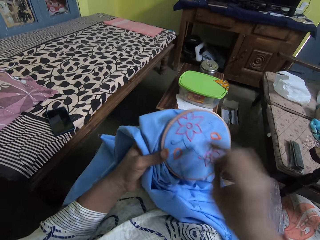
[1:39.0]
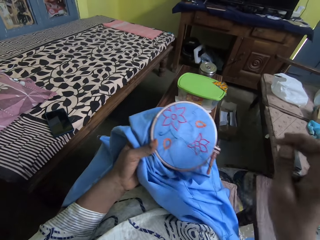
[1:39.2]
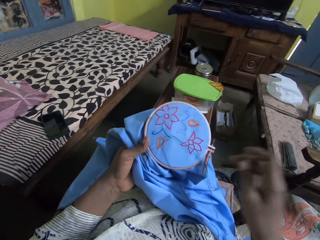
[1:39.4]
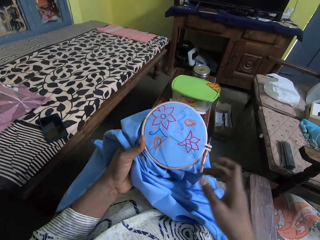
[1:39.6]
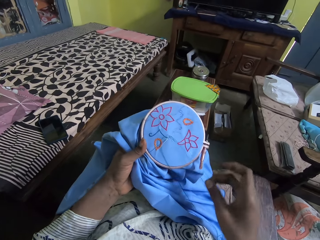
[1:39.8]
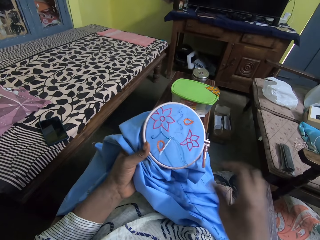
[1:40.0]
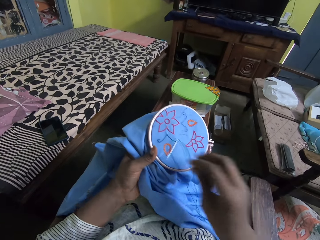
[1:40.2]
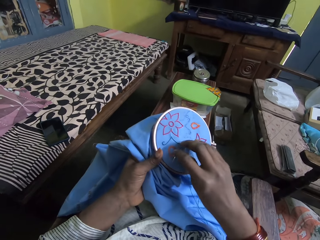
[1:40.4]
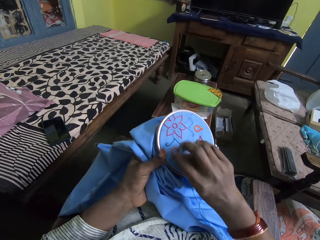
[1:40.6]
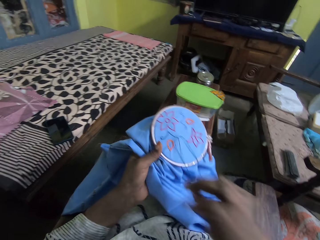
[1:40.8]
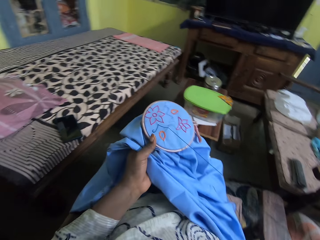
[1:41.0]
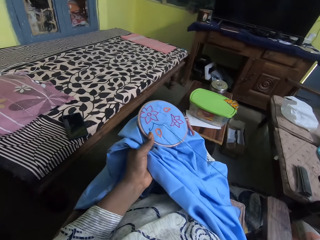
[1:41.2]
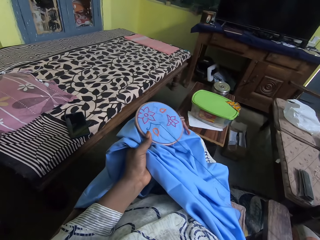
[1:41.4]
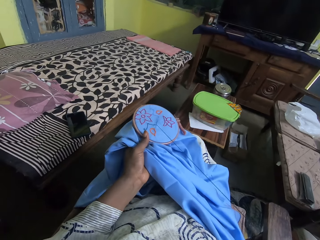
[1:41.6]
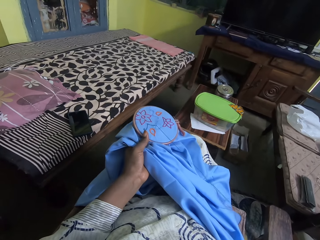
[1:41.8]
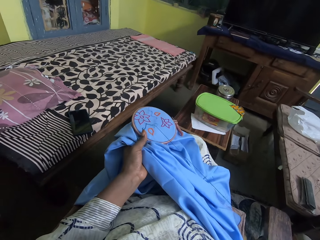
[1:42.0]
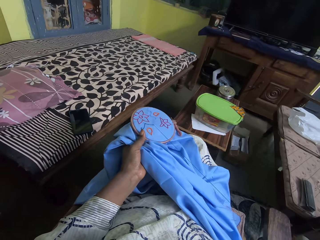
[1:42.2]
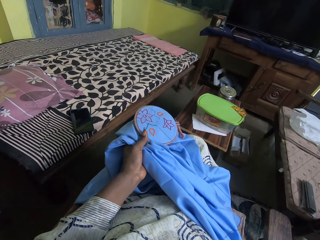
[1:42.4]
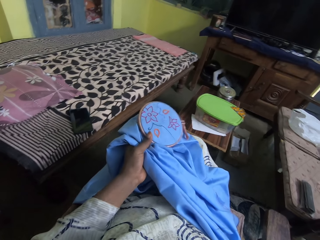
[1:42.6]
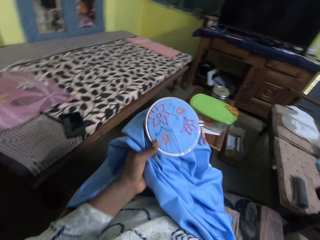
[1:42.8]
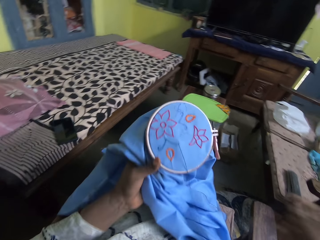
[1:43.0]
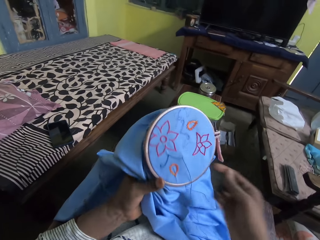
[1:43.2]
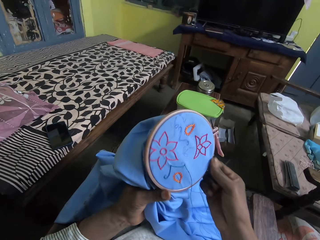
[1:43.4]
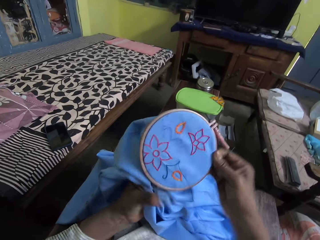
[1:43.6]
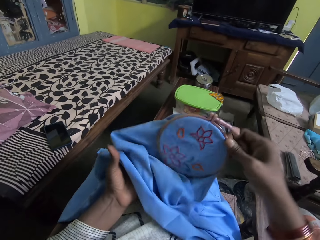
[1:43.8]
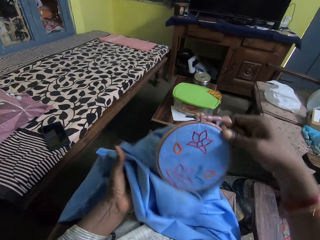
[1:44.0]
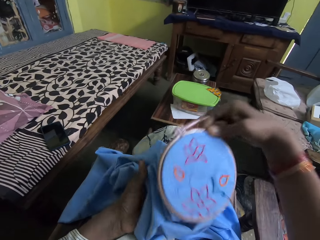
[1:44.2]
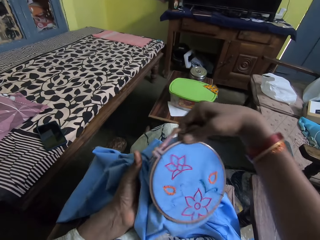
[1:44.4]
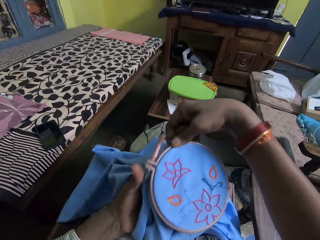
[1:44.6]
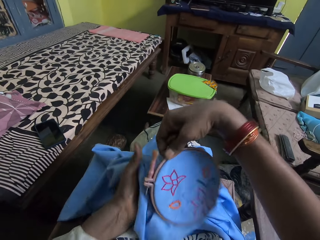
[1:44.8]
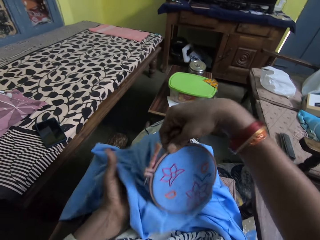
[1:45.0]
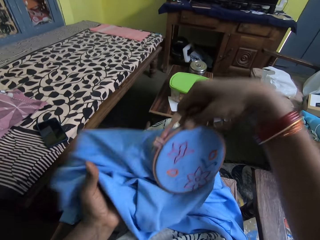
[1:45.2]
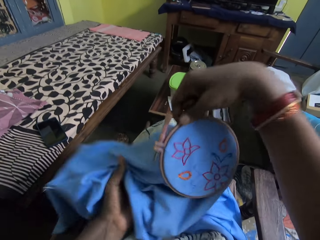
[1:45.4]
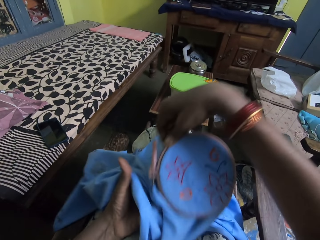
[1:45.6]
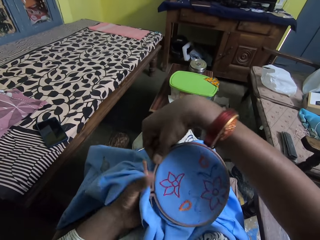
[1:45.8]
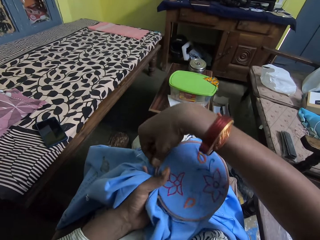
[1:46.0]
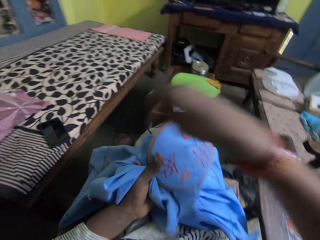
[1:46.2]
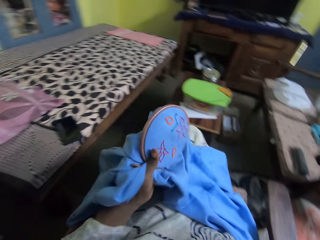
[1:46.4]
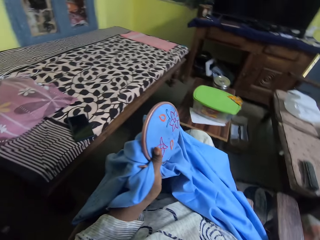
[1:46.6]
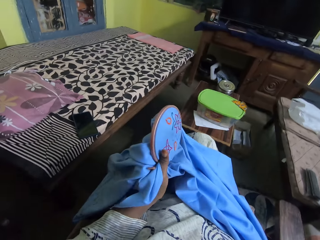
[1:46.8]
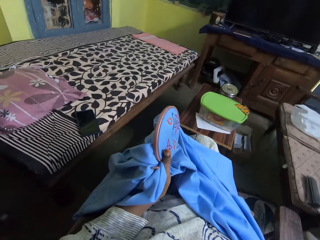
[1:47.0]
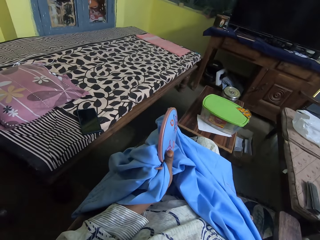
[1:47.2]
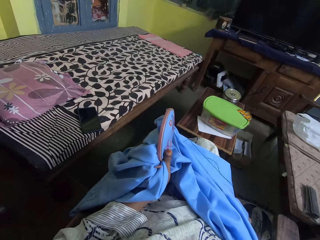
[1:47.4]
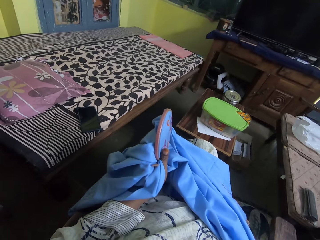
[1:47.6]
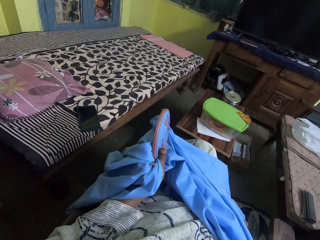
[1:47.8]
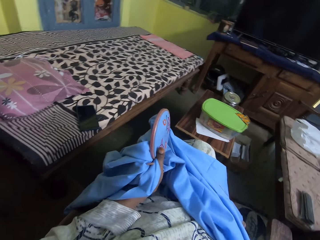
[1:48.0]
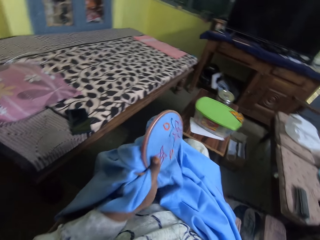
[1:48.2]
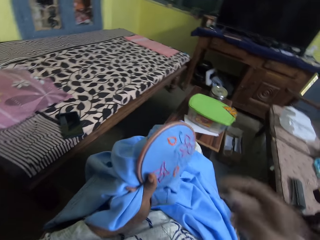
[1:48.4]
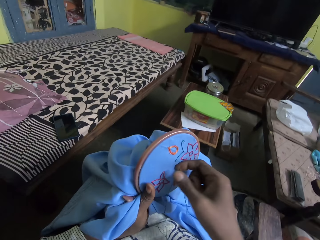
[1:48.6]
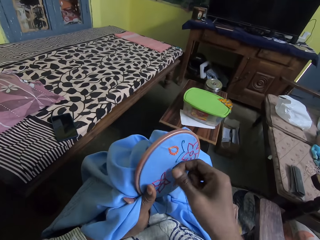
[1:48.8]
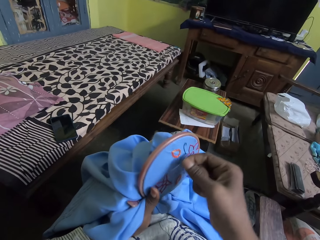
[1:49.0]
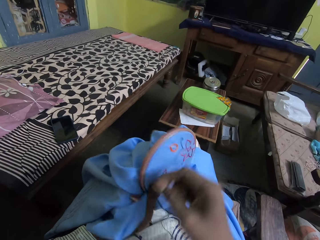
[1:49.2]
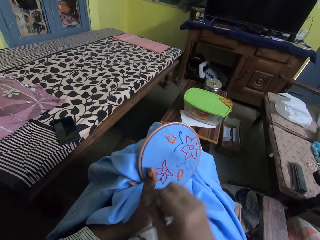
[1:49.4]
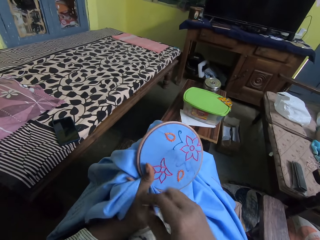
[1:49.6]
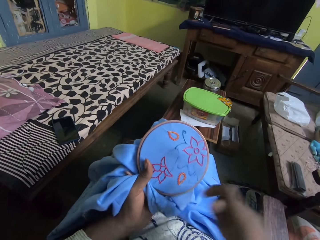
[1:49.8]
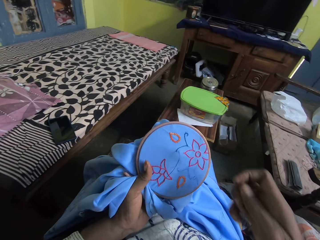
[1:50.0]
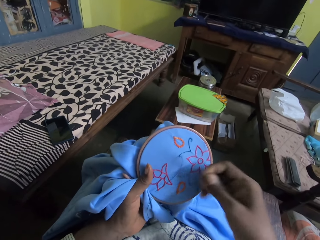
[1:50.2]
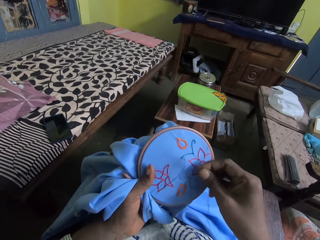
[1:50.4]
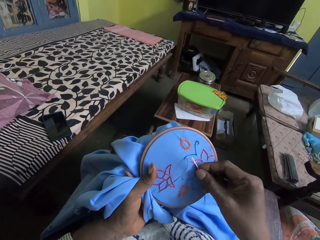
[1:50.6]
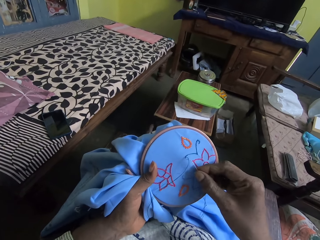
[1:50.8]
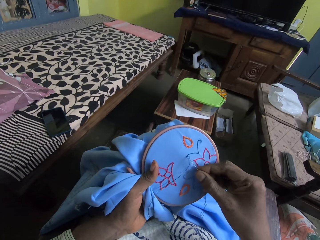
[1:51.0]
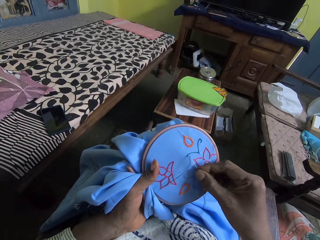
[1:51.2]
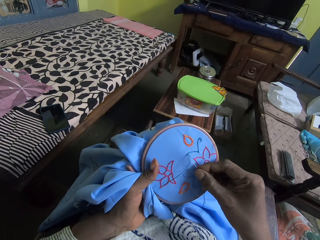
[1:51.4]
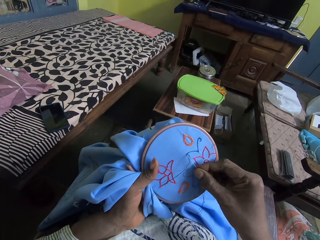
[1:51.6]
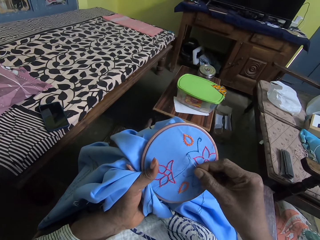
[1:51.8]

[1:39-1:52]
The camera wearer sews. They pull the thread. They hold the material with the right hand. They hold the material with the left hand. They pull the thread.

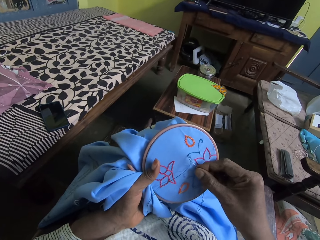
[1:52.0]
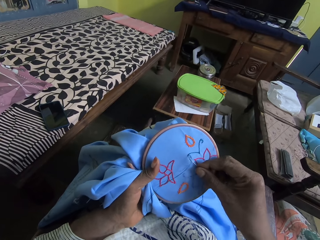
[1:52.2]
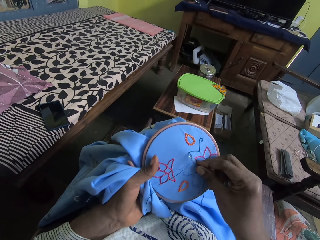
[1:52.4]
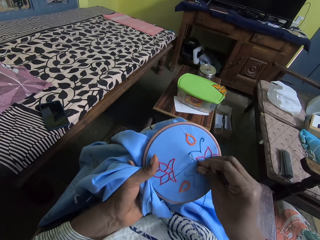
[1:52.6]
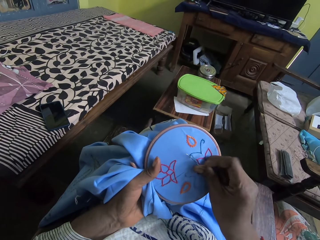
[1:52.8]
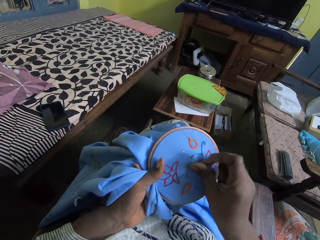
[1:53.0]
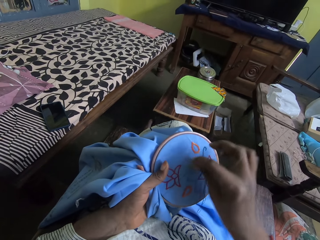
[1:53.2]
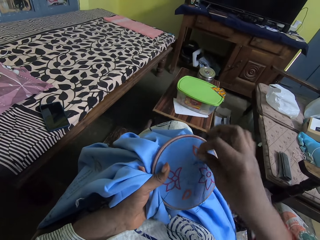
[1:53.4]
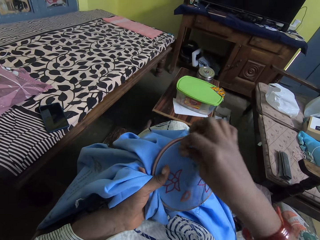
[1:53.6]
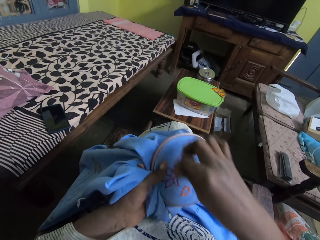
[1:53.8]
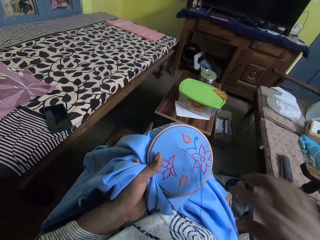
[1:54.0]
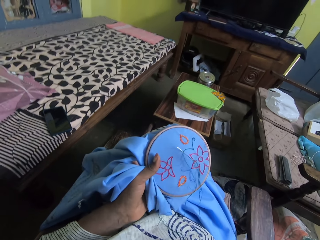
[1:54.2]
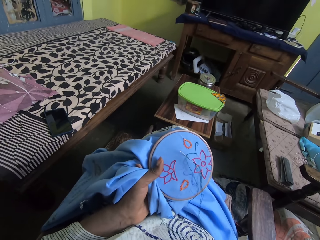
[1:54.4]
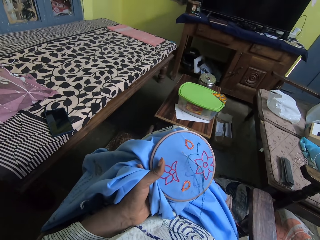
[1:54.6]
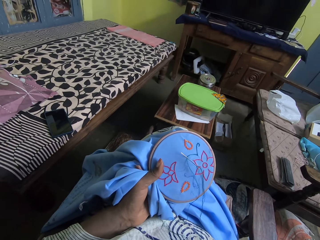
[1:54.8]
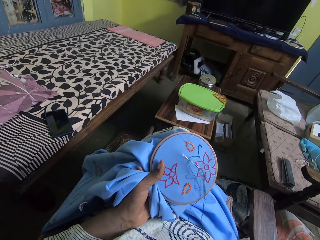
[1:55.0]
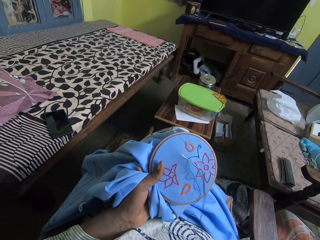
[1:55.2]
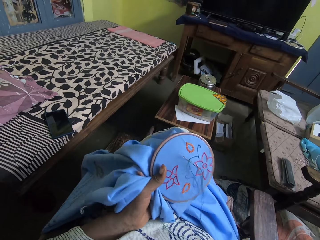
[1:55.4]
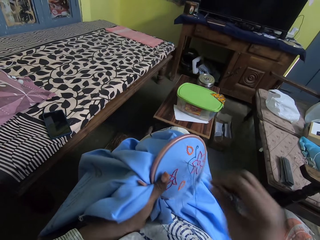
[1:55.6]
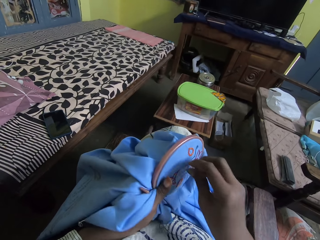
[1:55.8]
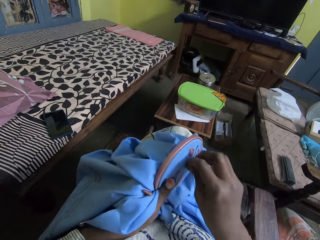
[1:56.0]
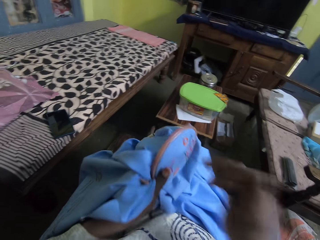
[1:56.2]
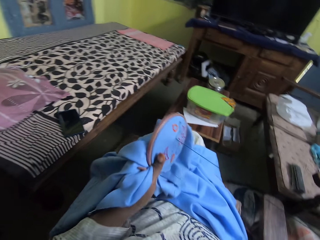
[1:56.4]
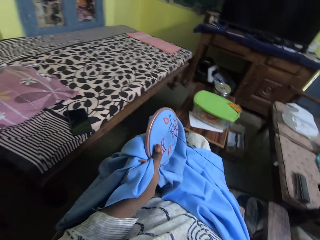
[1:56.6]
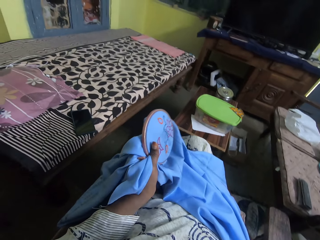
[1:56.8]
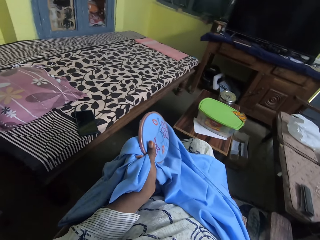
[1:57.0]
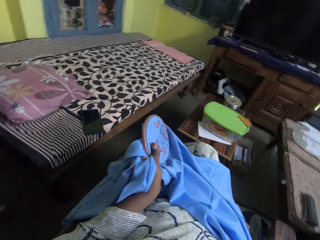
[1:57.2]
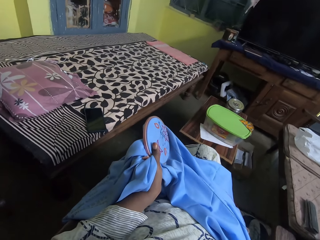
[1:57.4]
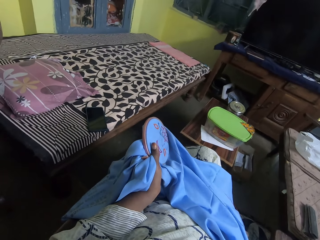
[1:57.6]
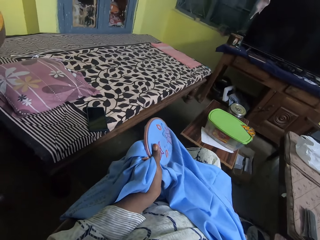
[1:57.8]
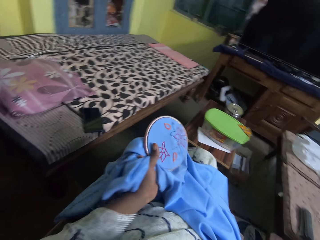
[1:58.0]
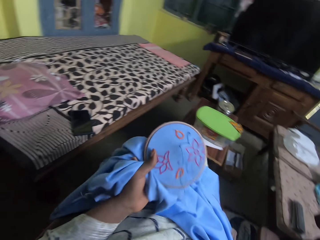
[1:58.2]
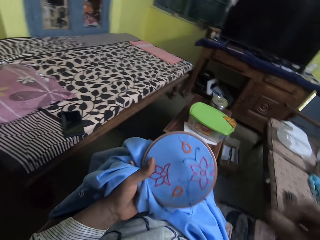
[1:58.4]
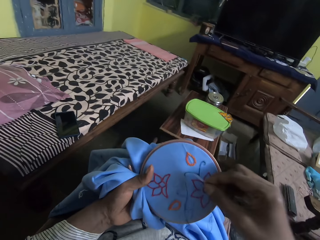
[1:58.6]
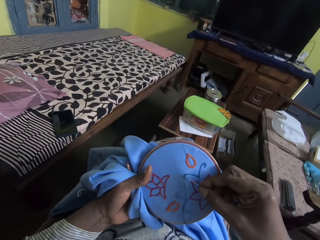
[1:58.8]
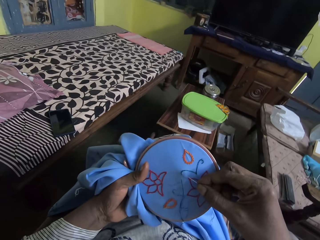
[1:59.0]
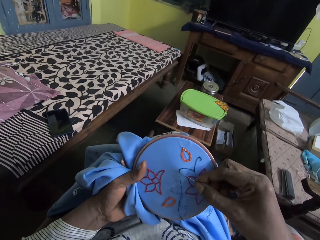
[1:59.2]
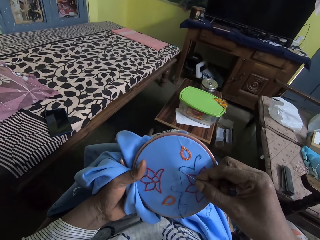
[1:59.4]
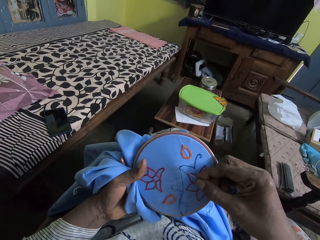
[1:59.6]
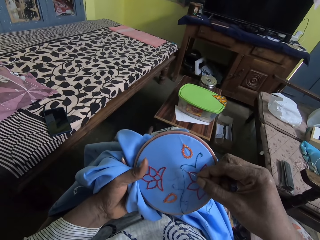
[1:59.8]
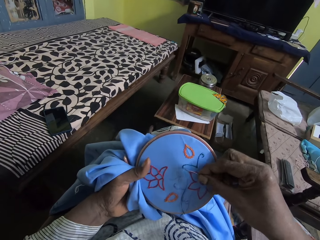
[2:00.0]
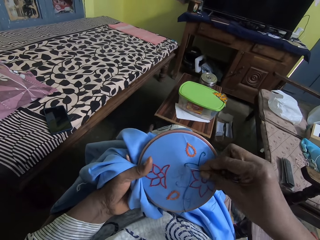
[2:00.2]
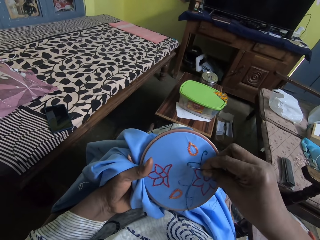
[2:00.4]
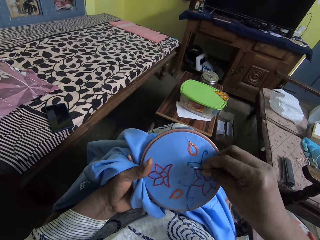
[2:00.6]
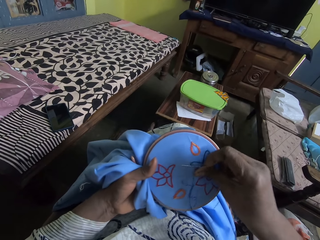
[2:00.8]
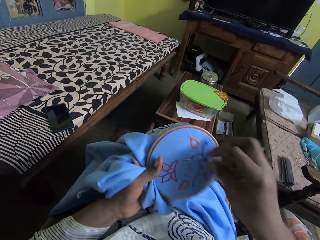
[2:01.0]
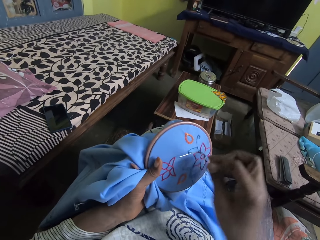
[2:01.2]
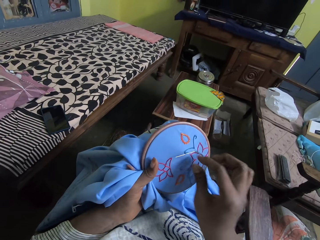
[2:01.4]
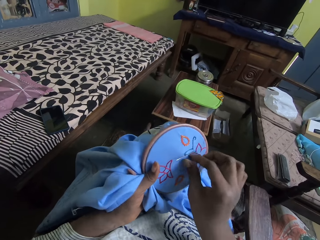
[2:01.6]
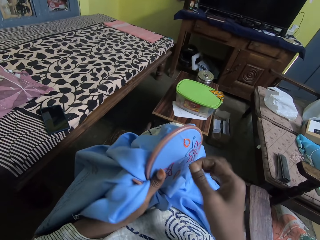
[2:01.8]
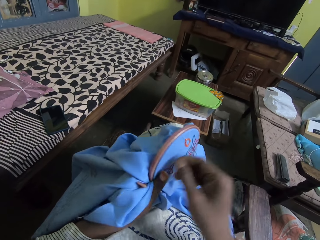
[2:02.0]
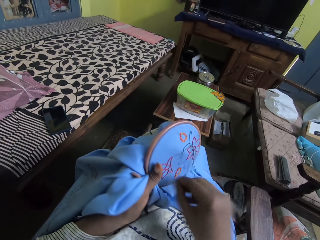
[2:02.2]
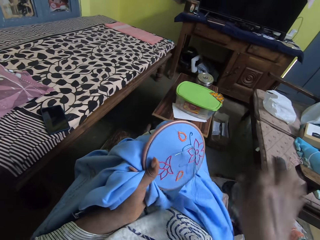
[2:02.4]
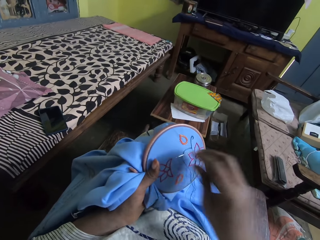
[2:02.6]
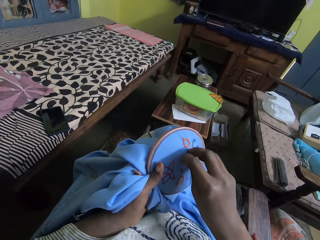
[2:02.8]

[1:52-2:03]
The camera wearer sews. They turn the thread. They pull the thread. They sew. They turn the thread.
